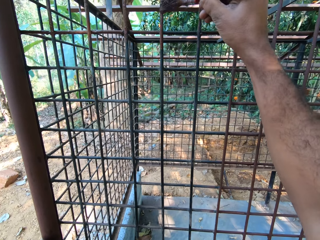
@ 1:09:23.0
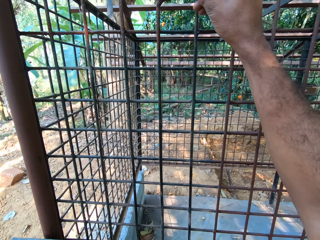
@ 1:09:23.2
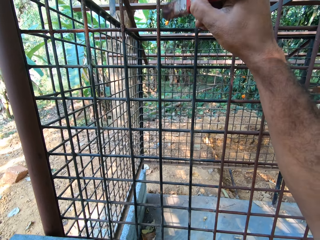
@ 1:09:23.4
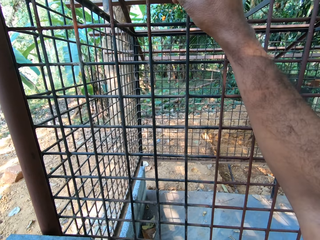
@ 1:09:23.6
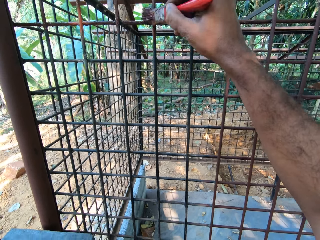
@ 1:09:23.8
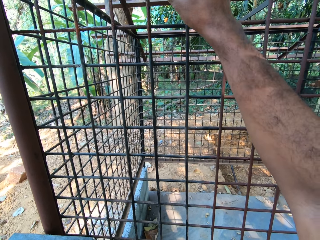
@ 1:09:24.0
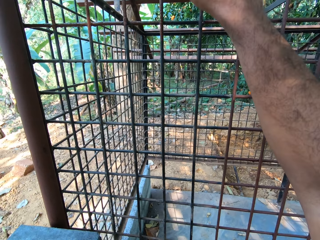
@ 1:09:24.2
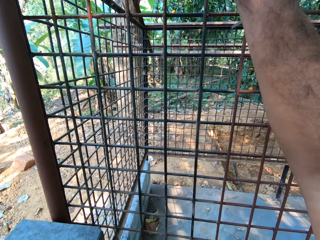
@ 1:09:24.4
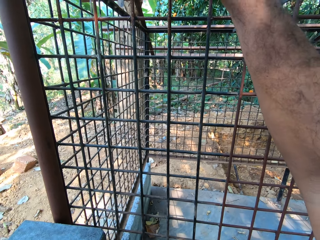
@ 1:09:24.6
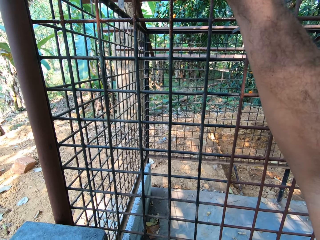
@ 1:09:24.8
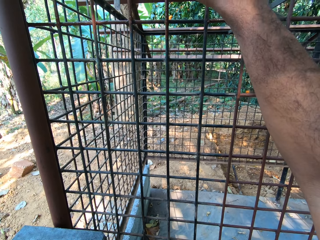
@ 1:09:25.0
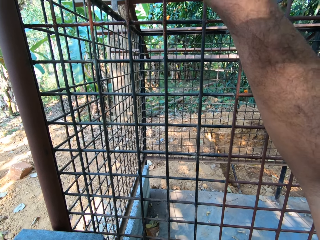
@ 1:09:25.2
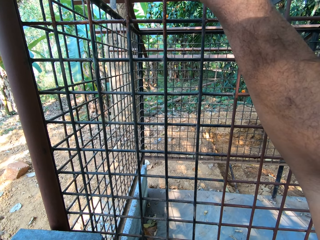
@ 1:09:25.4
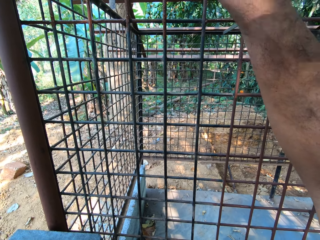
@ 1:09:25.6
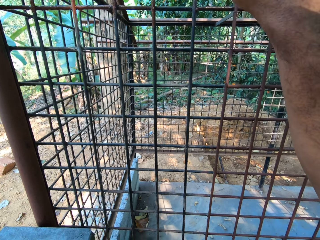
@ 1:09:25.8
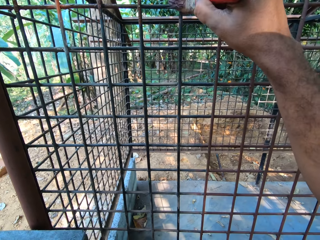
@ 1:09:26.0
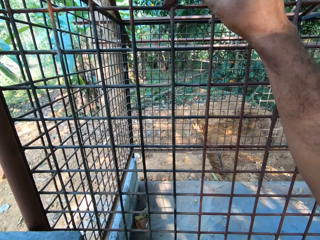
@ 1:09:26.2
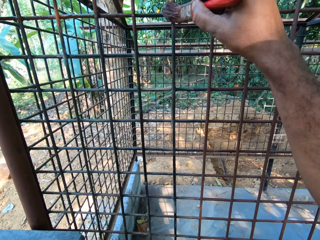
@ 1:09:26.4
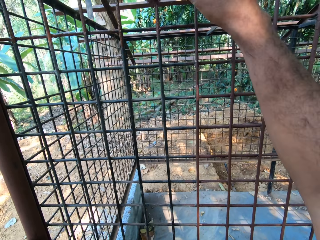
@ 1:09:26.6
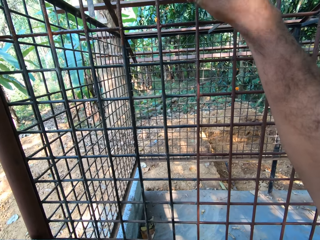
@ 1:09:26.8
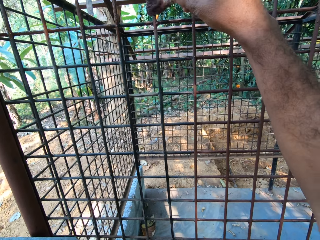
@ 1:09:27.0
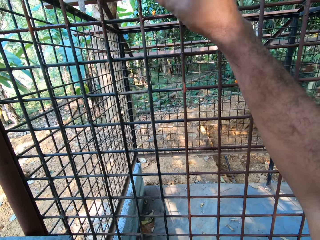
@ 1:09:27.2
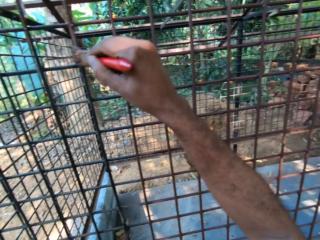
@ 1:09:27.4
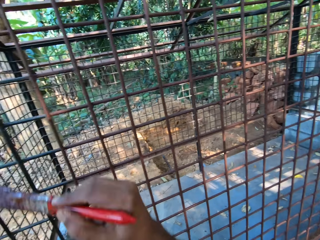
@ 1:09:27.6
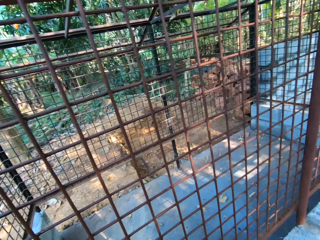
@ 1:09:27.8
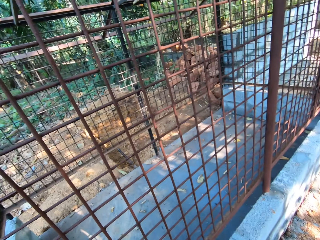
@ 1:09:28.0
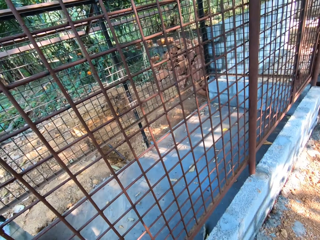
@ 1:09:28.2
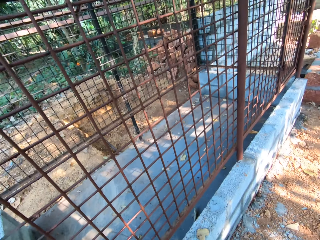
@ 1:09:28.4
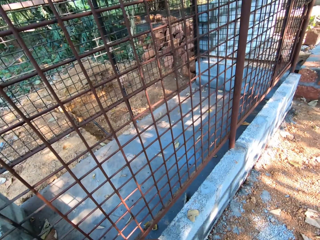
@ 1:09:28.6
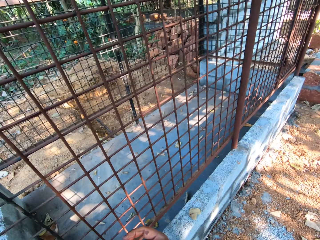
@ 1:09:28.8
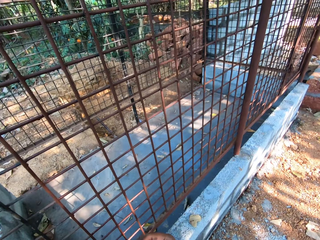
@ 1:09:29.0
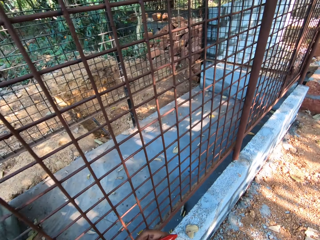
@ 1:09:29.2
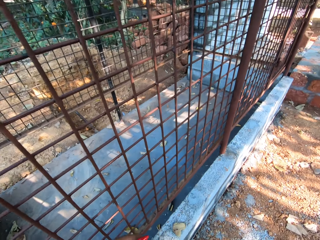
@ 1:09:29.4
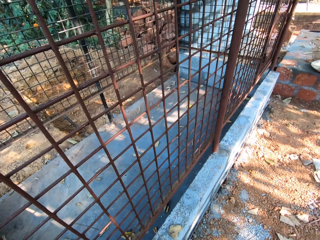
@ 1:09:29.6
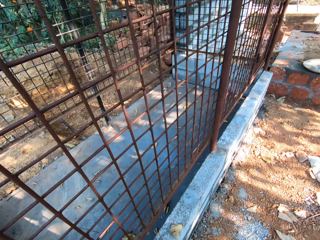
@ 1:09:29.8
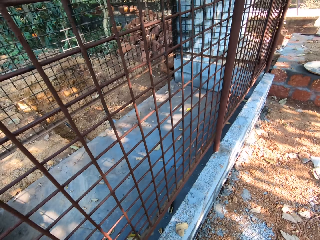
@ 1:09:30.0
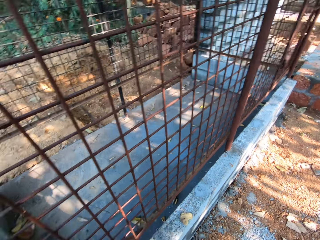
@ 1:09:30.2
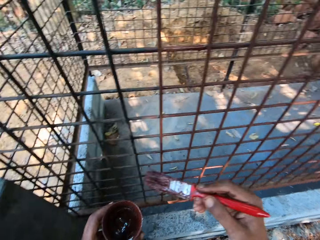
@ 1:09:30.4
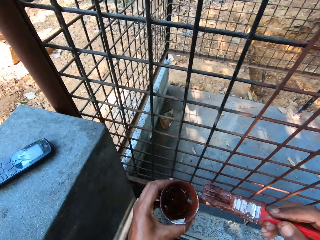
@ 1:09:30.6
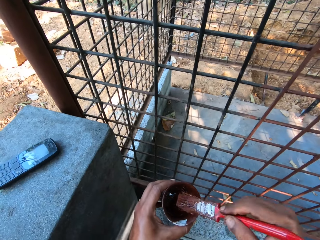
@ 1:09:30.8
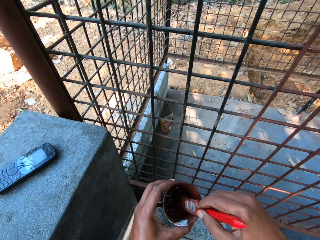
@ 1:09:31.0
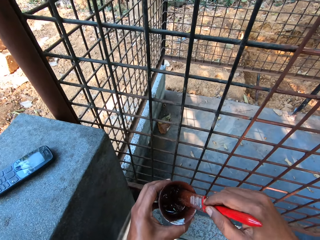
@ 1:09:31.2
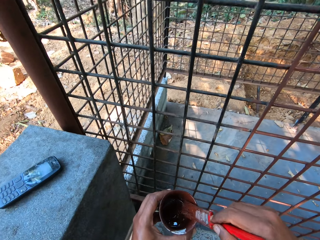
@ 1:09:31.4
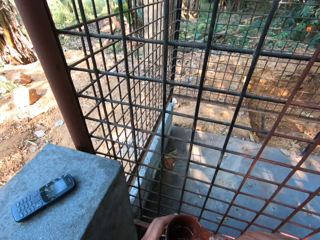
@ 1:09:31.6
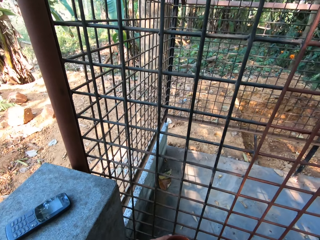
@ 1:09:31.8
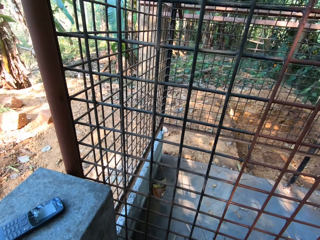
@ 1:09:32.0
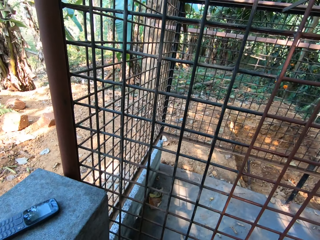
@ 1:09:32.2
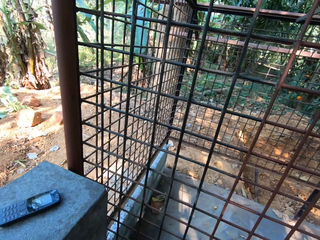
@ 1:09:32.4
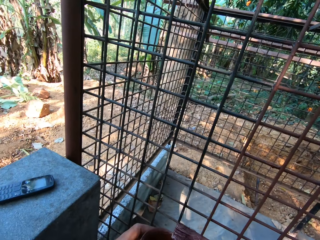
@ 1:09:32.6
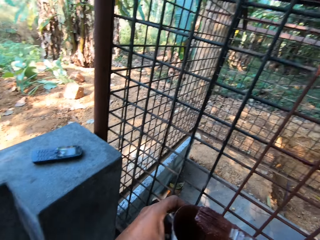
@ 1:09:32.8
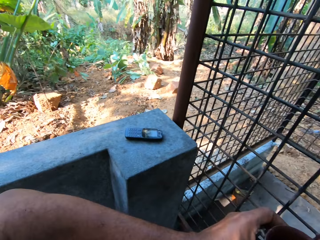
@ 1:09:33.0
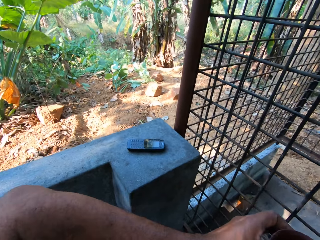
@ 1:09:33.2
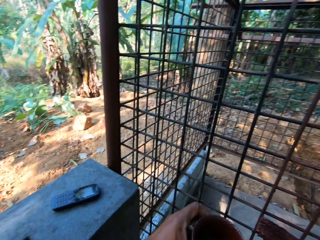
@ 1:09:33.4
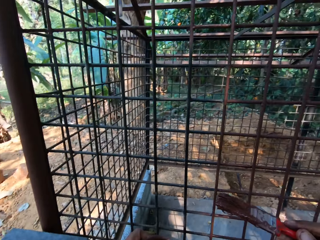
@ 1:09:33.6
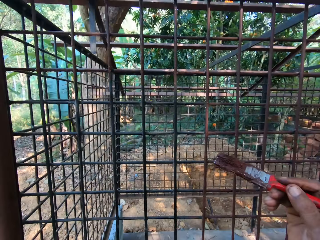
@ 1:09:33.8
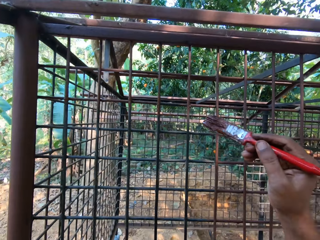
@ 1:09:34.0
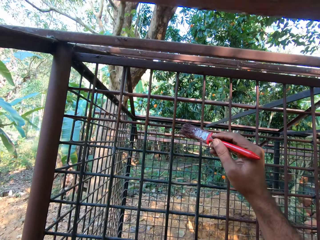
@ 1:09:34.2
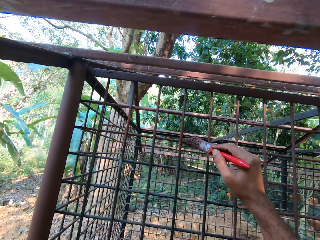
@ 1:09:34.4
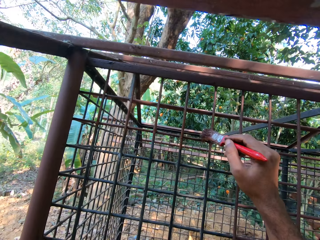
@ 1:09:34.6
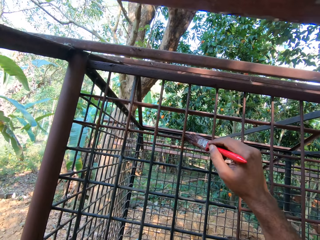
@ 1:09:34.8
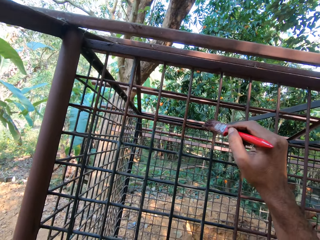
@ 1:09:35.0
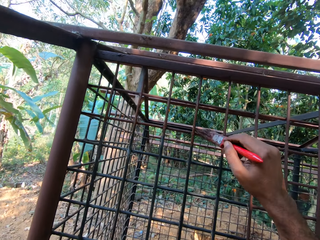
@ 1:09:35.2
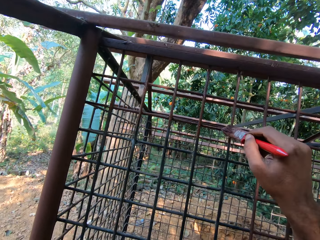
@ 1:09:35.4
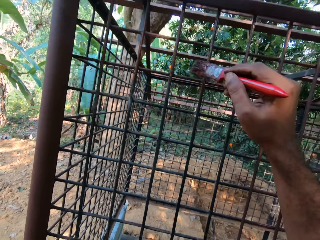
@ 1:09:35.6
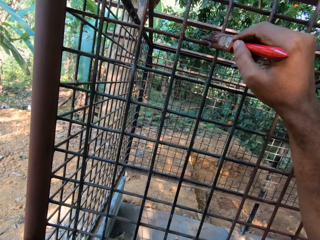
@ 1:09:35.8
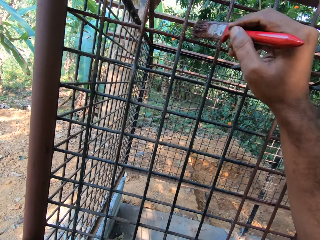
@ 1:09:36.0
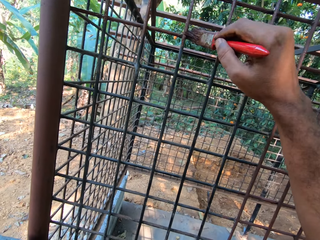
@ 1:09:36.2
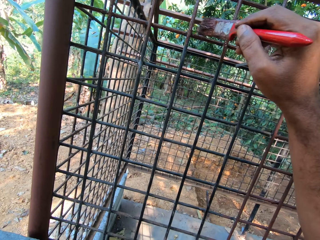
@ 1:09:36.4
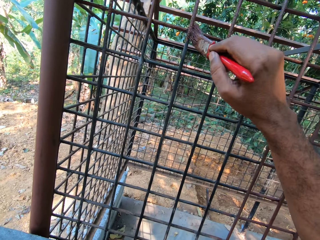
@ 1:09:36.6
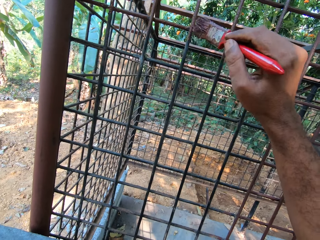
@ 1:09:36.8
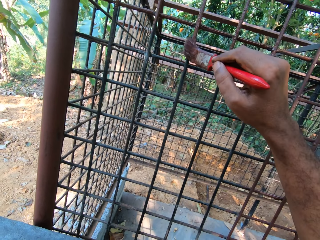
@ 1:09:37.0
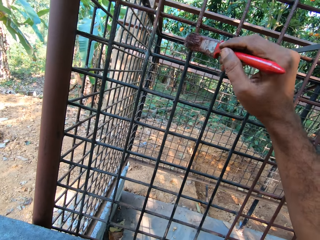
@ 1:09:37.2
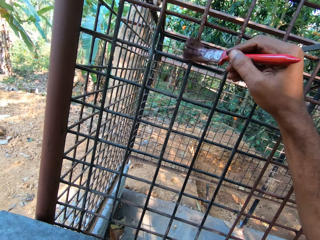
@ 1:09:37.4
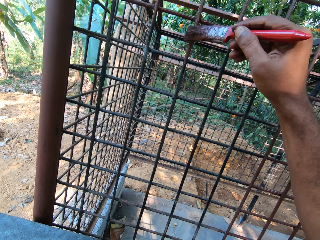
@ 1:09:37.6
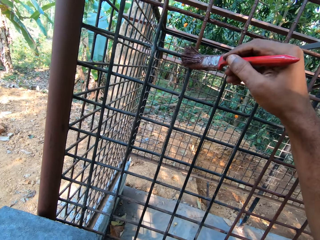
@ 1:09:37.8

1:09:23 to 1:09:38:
The camera wearer stands on the ground. He dips the paintbrush in his right hand into the paint in the container in his left hand. He rubs off some paint from the paintbrush in his right hand on the brim of the container. He stands on the ground. He paints the iron store with the paintbrush in his right hand.

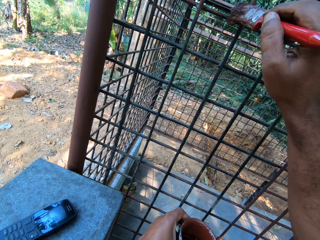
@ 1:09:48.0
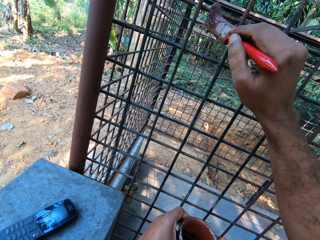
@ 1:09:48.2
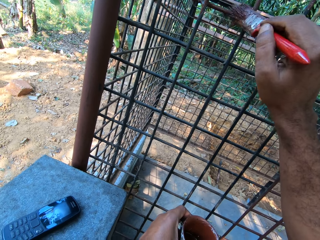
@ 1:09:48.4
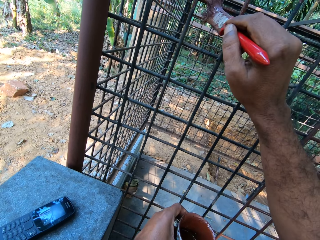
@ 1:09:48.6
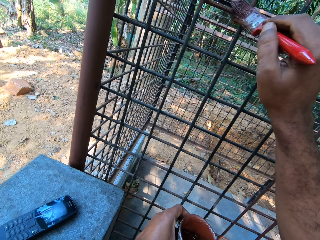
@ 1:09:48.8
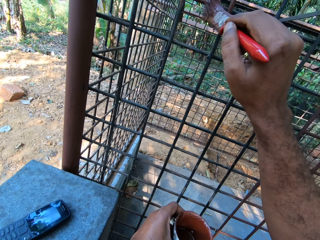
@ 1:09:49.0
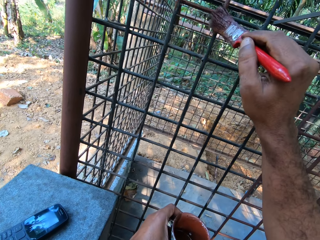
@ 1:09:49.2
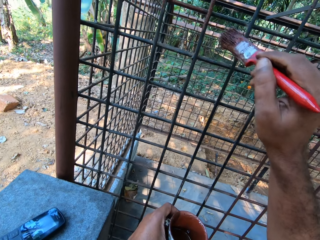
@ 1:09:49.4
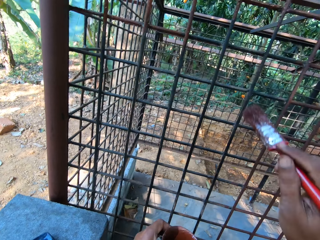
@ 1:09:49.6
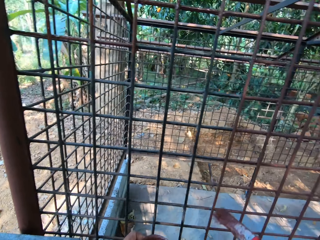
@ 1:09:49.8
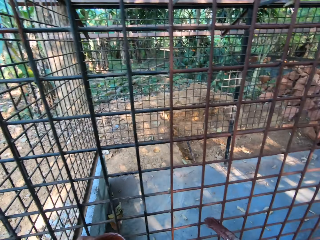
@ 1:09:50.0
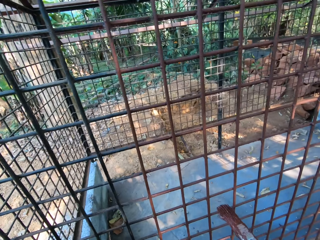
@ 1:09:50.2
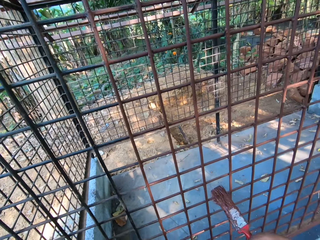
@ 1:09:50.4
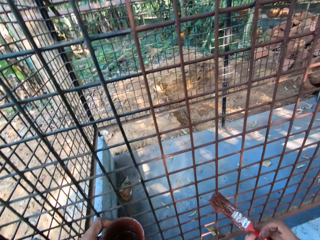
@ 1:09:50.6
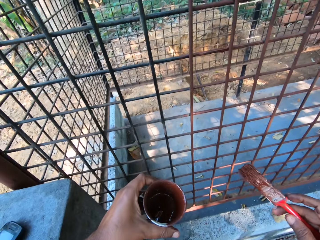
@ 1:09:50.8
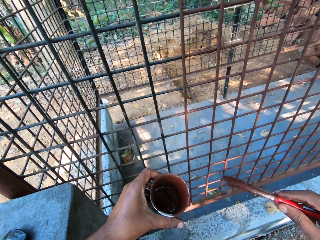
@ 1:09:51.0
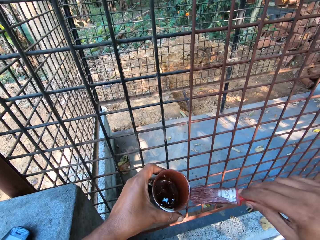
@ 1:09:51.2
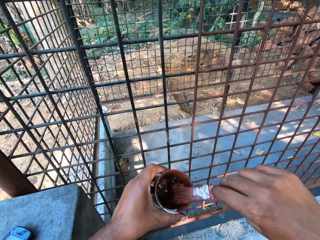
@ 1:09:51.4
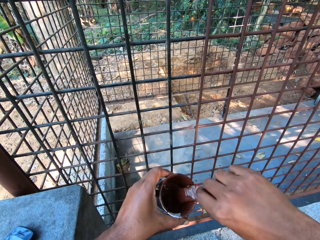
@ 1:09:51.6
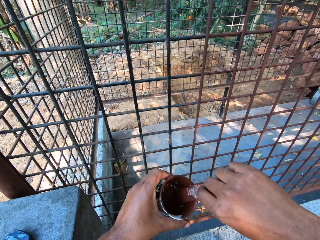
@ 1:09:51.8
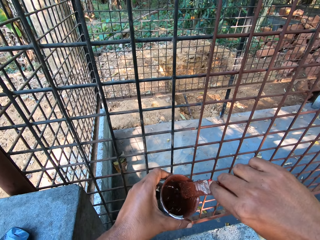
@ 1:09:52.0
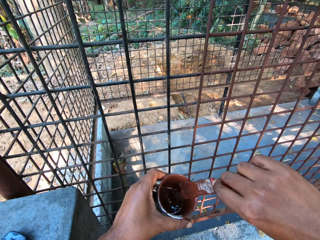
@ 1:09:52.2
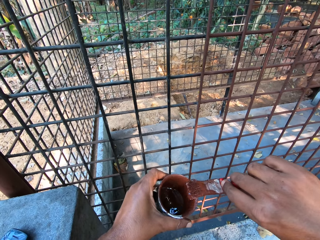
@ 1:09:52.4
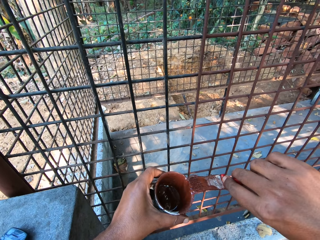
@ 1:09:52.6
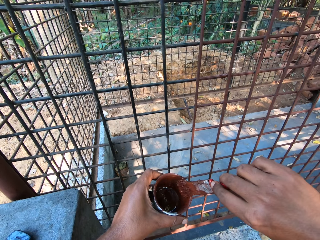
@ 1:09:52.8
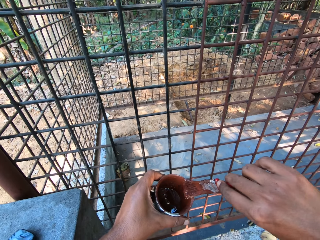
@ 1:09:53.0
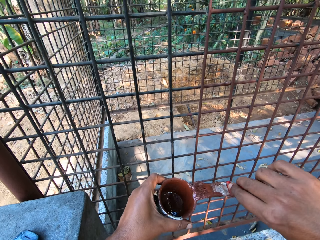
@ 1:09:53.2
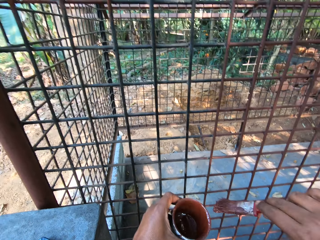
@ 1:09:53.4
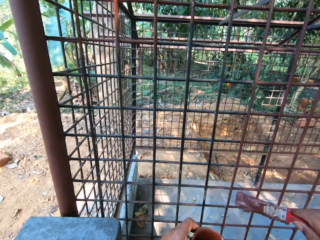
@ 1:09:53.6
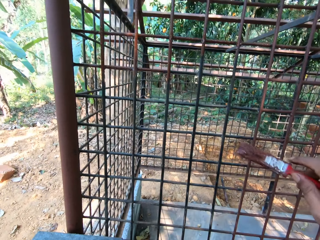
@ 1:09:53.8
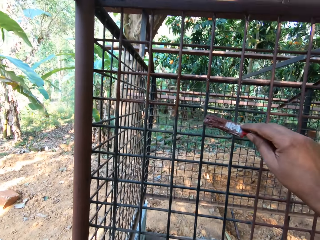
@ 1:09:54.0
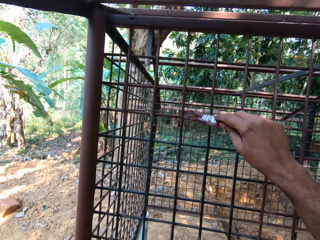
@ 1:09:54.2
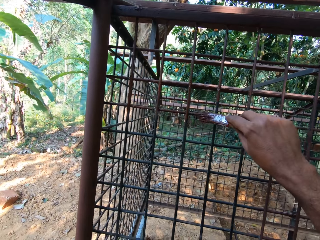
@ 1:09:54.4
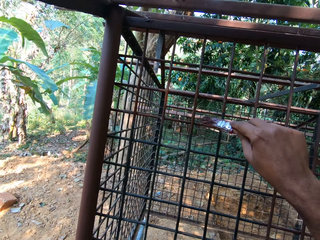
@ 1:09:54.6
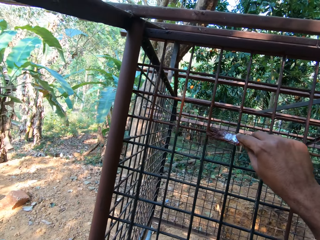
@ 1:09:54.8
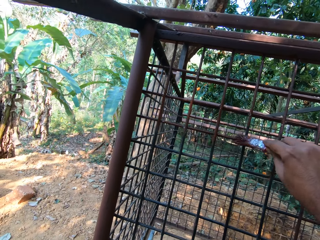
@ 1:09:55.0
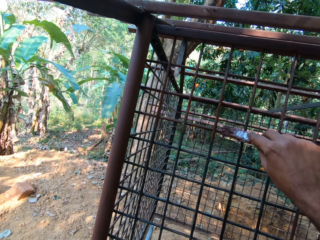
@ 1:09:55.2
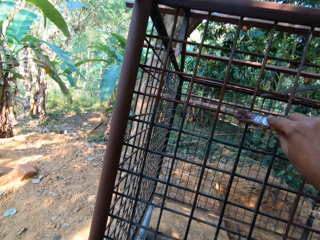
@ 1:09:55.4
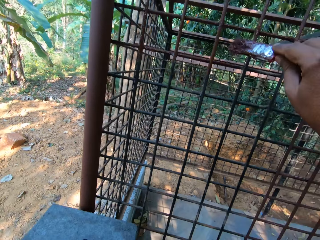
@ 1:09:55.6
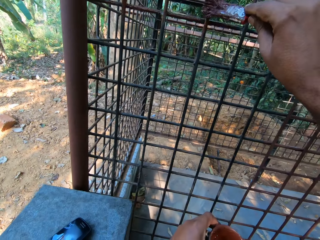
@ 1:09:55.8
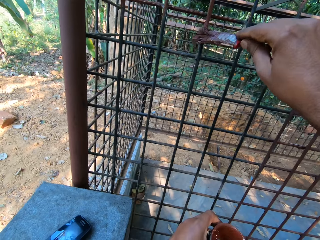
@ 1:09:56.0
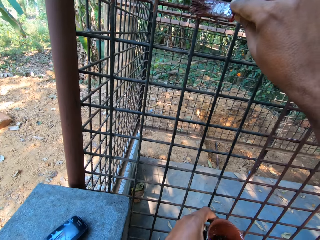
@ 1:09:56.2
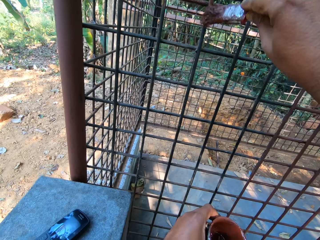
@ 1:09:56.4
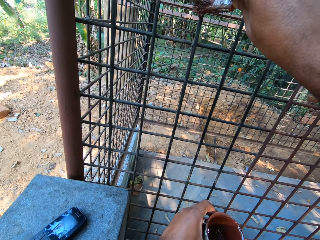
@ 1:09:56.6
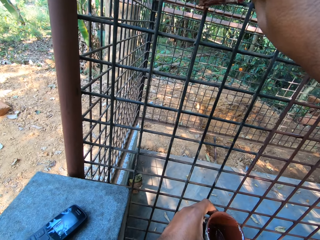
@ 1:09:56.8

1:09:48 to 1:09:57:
The camera wearer dips the paintbrush in his right hand into the paint in the container in his left hand. He rubs off some paint from the paintbrush in his right hand on the brim of the container. He paints the iron store with the paintbrush in his right hand.
